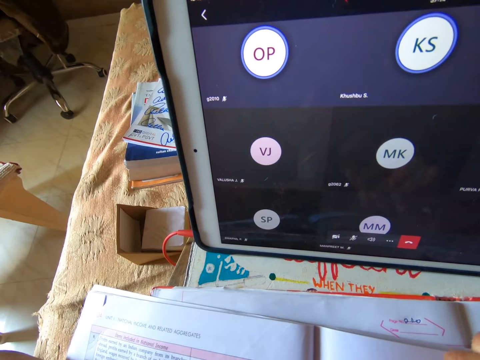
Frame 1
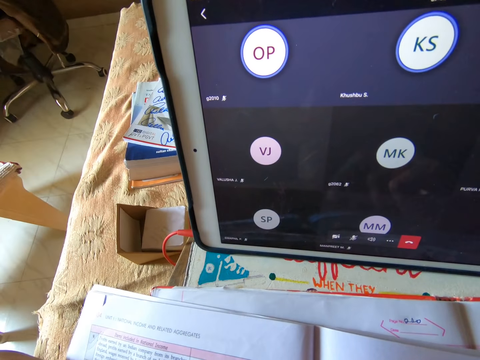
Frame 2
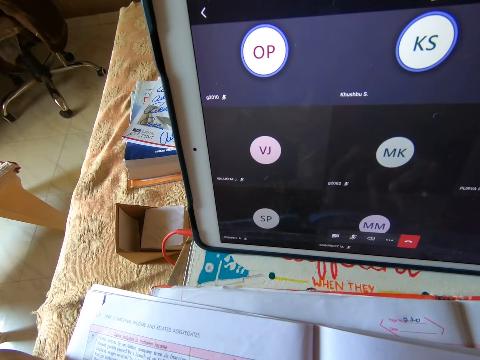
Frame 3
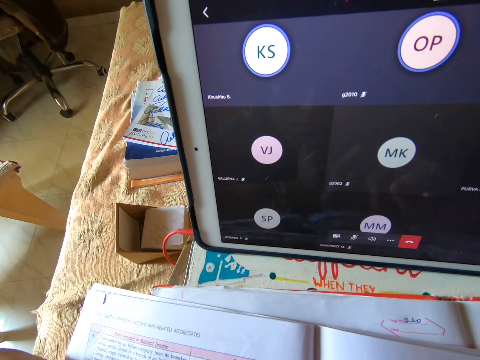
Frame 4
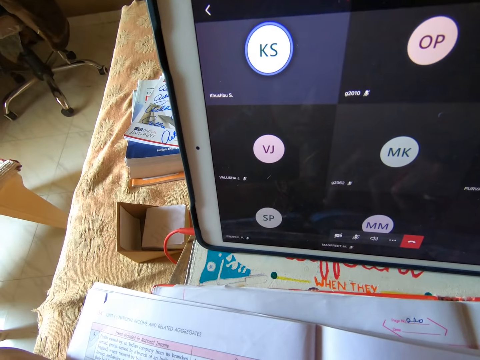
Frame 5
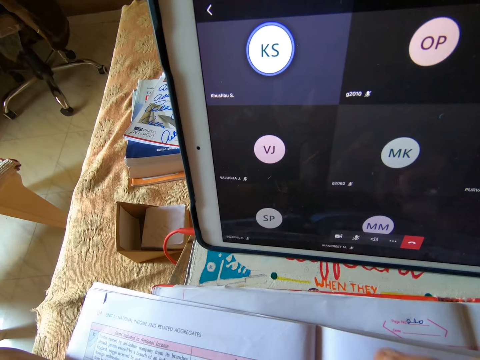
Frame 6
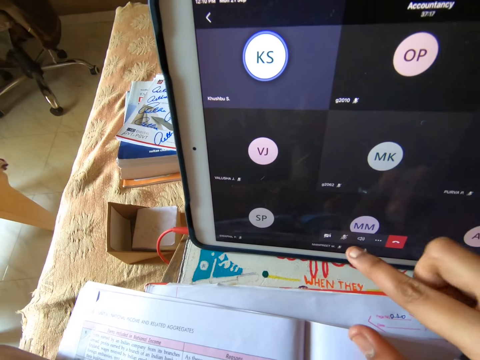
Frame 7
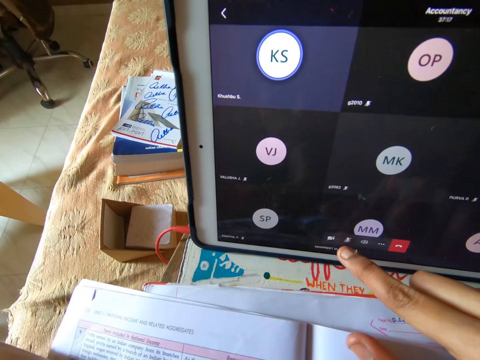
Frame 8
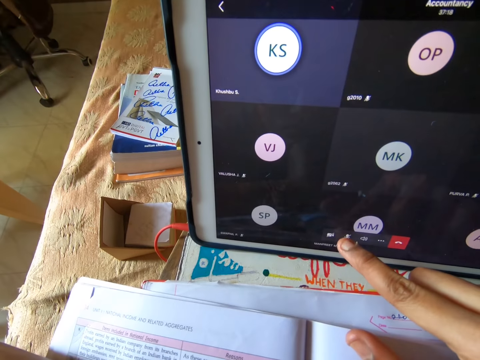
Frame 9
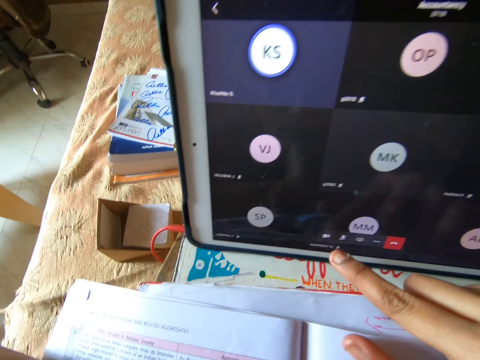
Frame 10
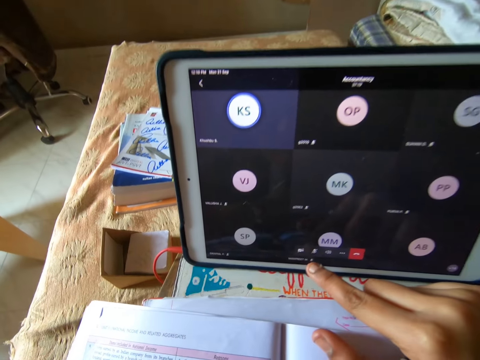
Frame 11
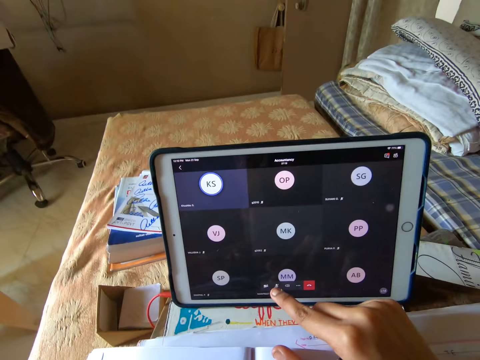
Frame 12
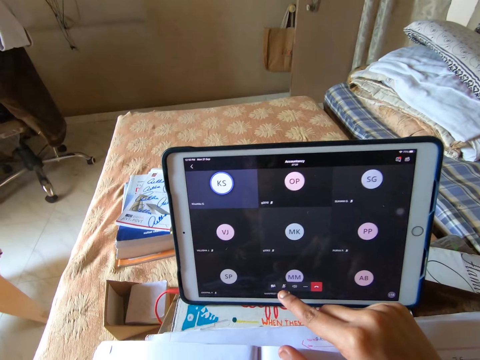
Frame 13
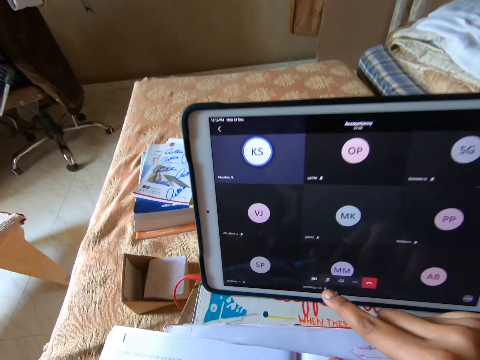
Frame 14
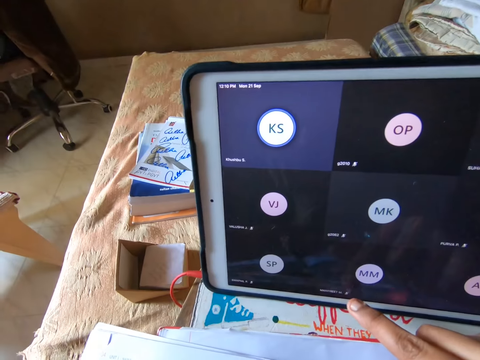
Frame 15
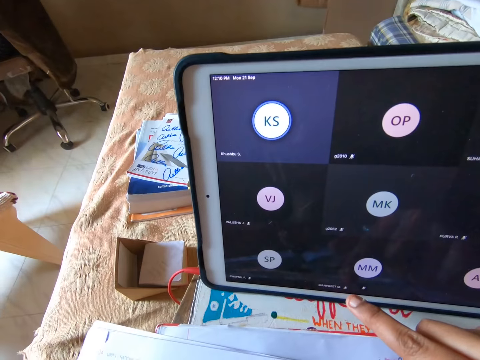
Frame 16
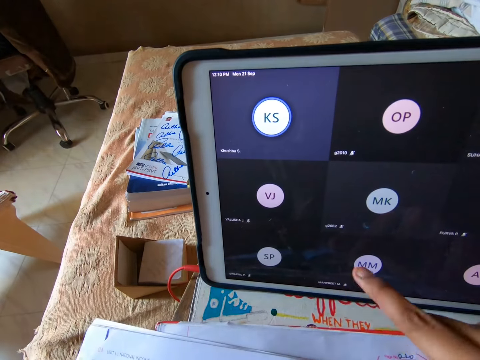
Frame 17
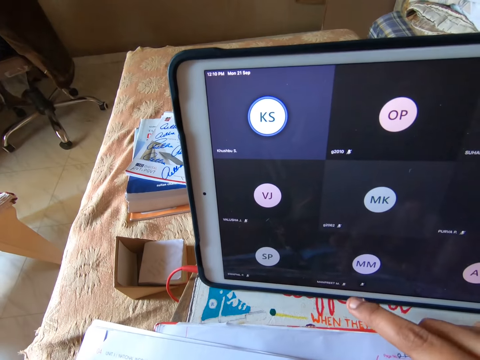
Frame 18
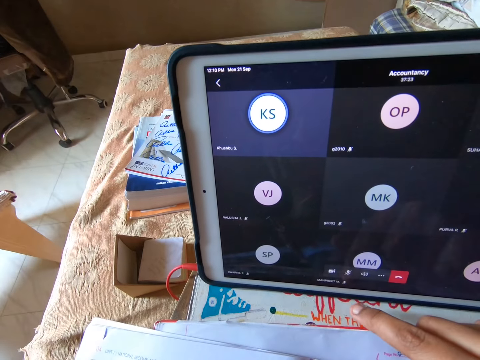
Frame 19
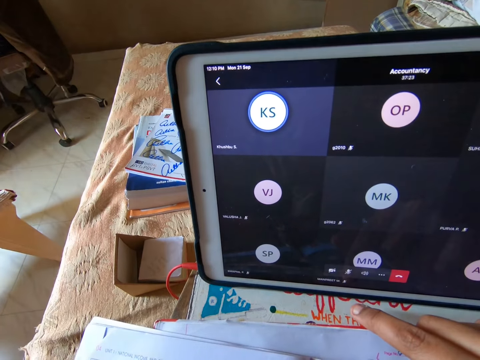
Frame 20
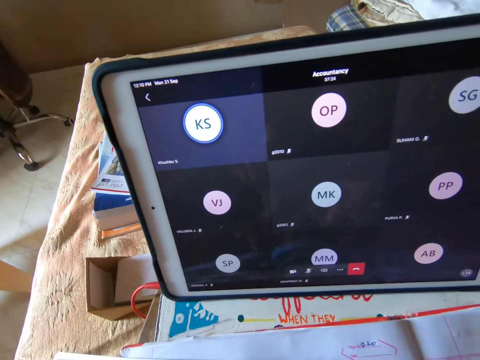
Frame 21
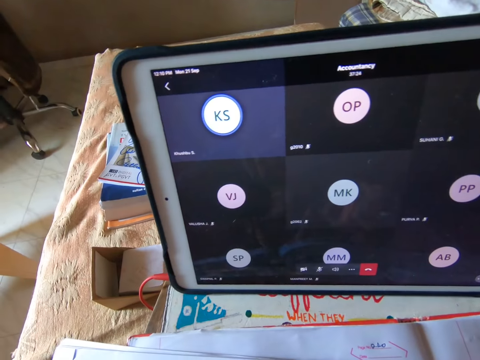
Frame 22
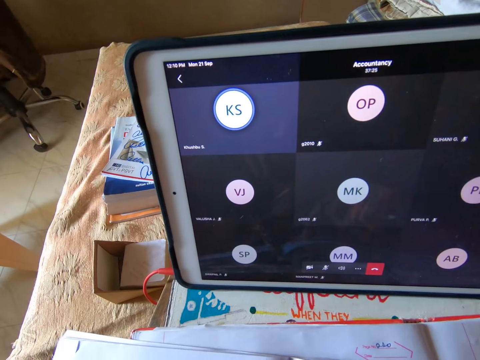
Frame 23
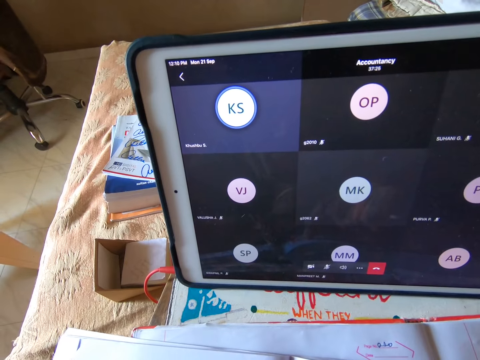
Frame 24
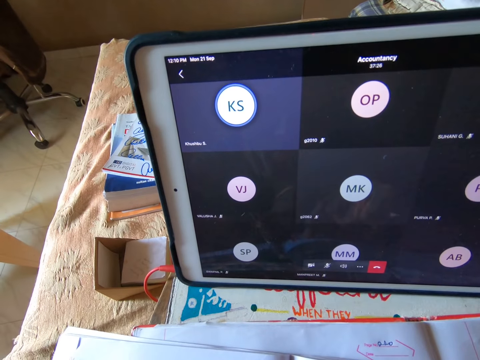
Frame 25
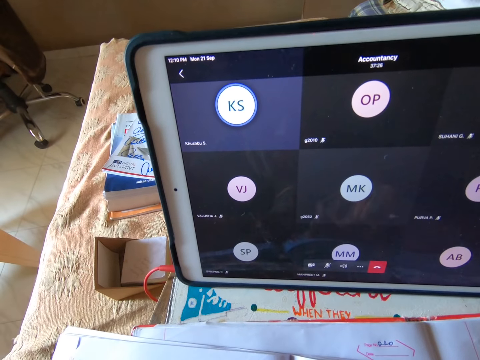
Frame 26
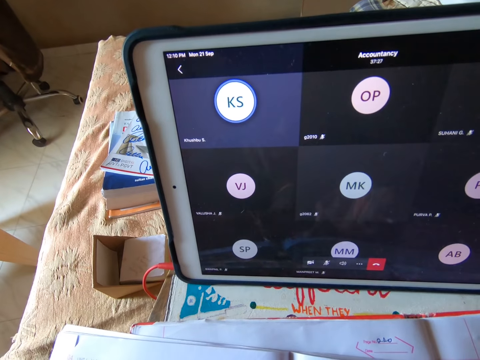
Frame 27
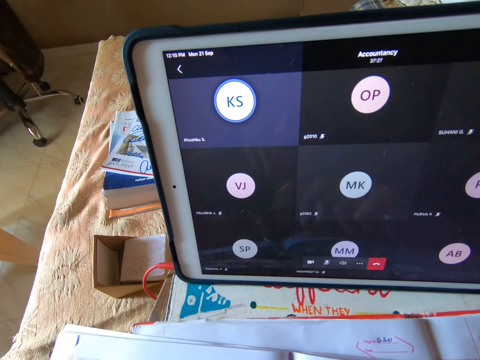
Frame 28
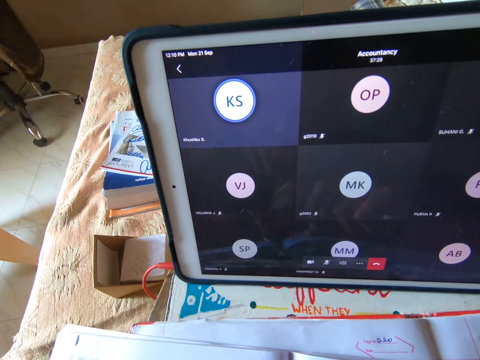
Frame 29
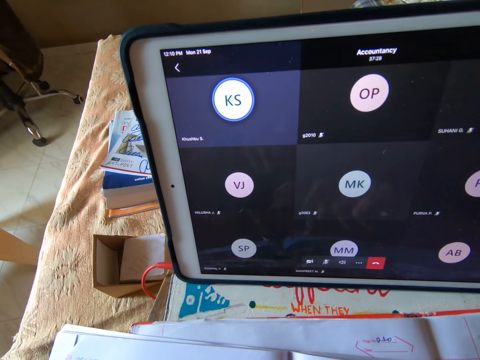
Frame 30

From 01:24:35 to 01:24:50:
The camera wearer operates the tablet. They study the book.

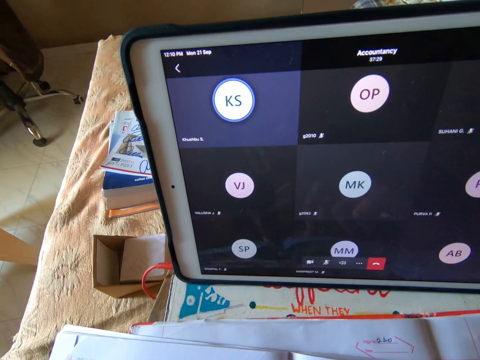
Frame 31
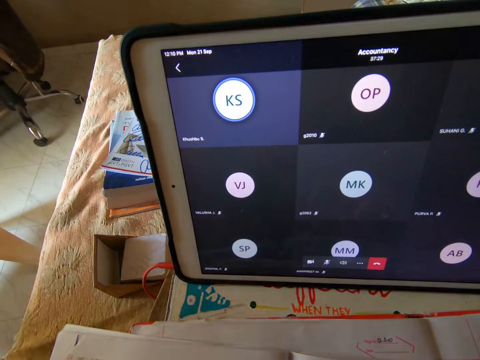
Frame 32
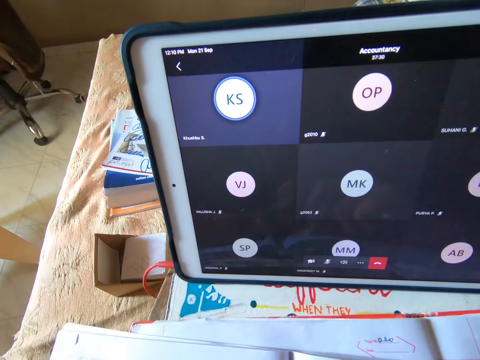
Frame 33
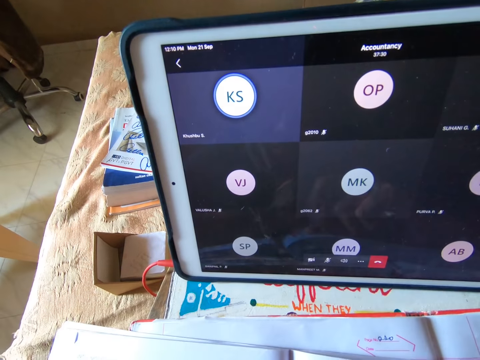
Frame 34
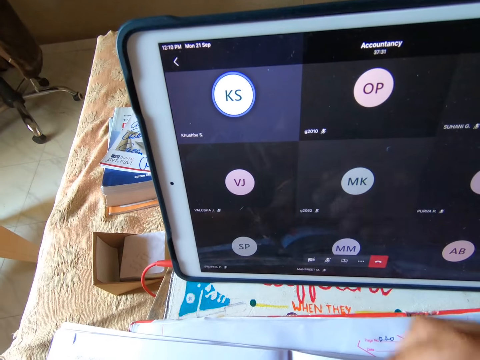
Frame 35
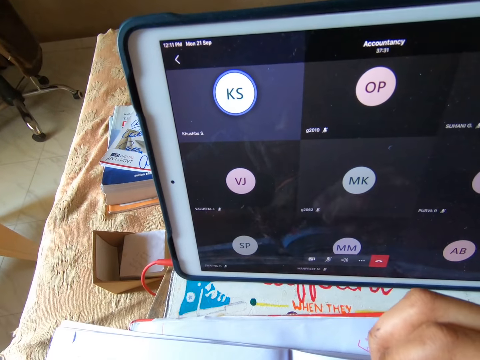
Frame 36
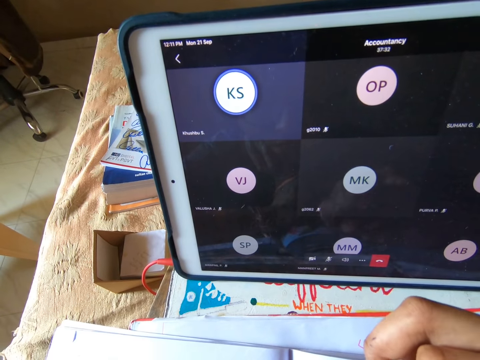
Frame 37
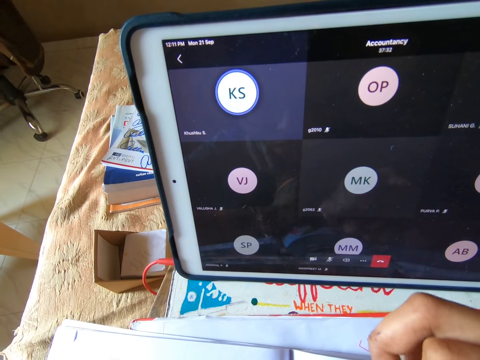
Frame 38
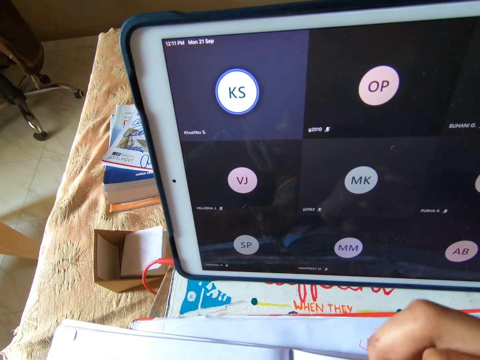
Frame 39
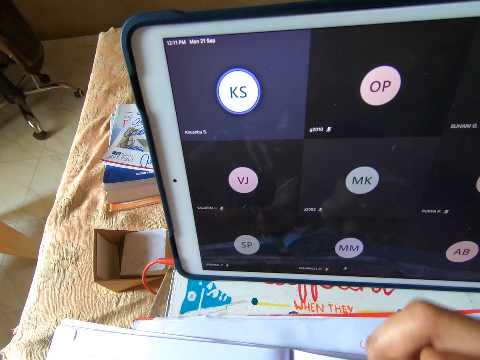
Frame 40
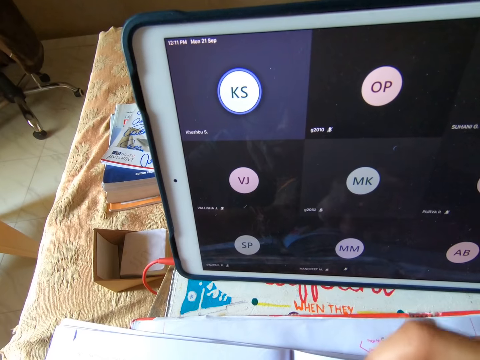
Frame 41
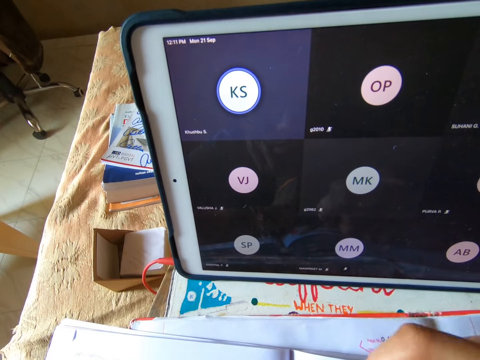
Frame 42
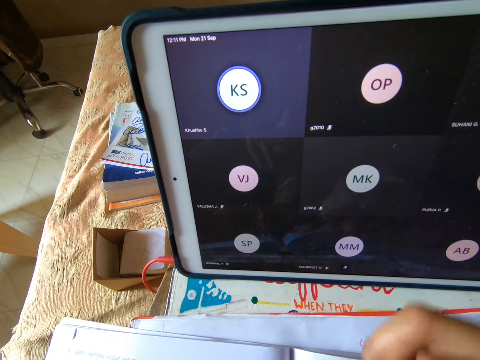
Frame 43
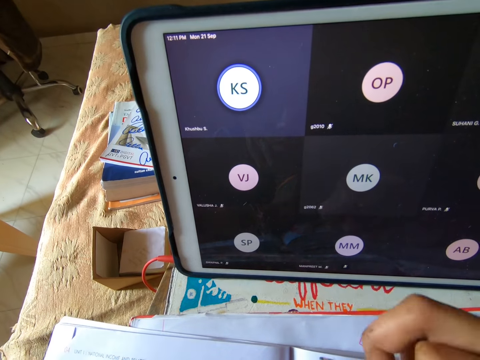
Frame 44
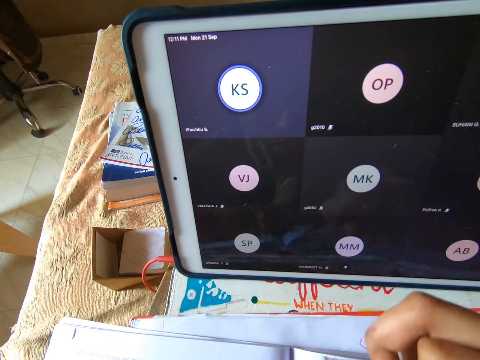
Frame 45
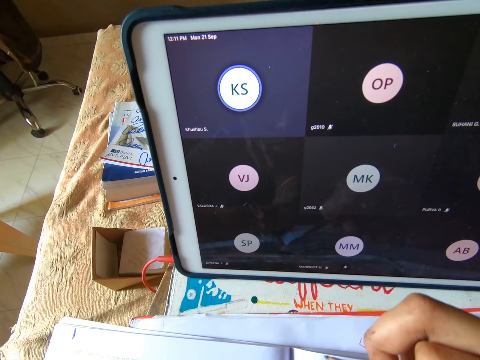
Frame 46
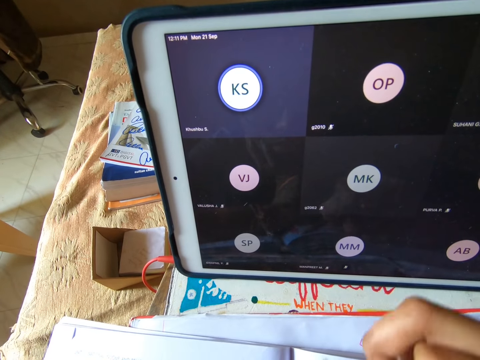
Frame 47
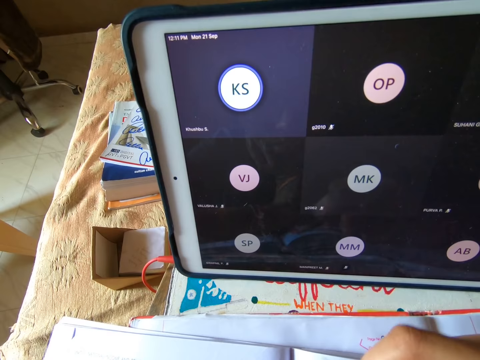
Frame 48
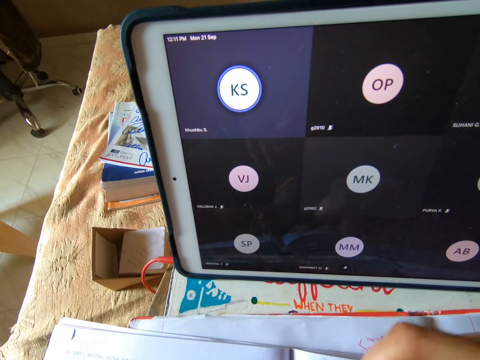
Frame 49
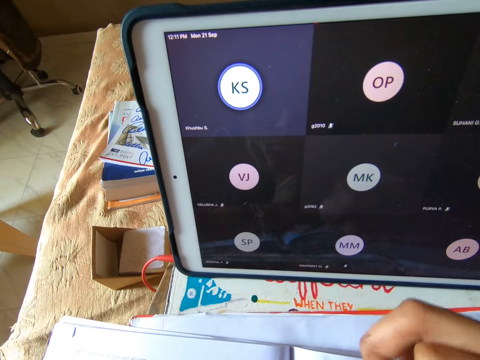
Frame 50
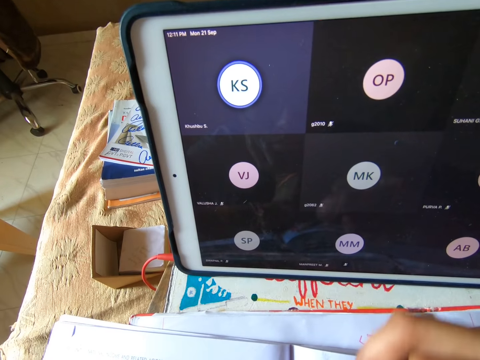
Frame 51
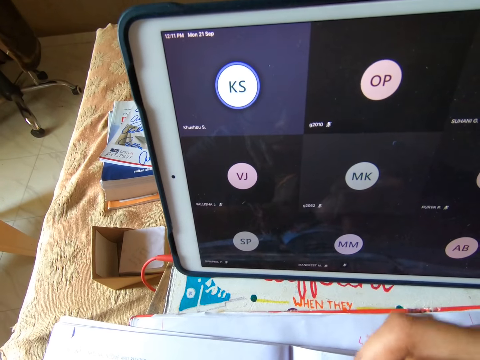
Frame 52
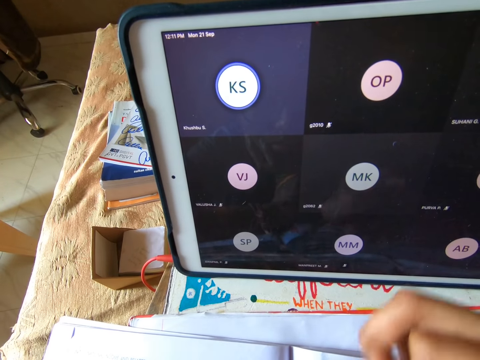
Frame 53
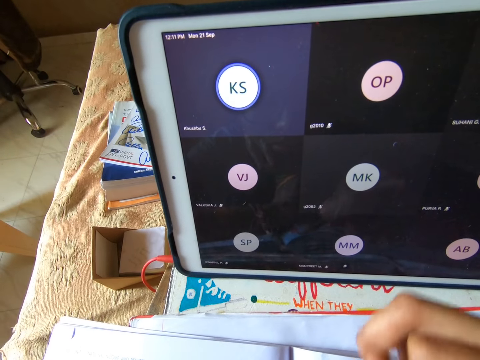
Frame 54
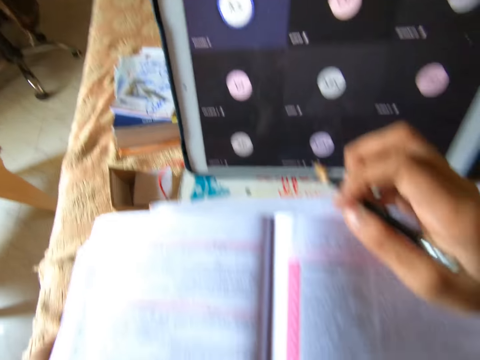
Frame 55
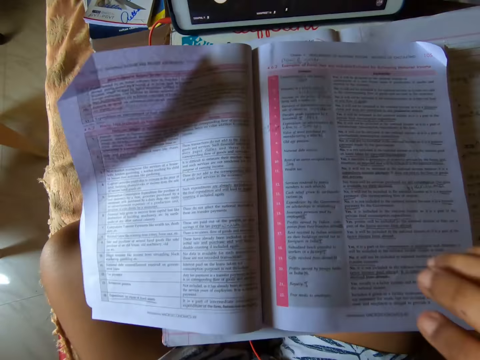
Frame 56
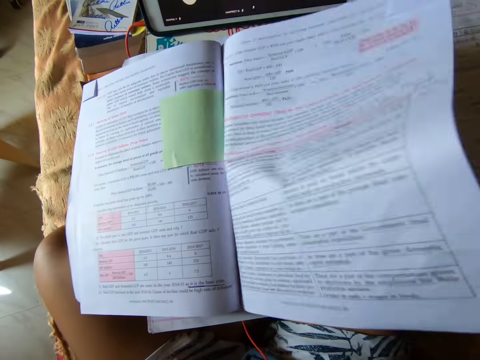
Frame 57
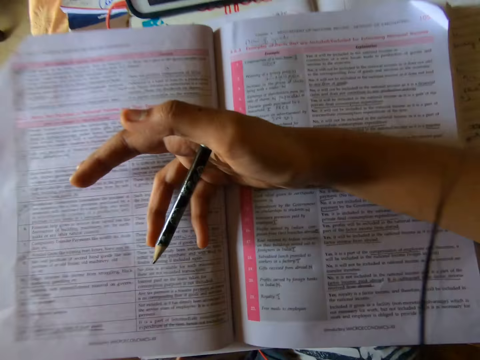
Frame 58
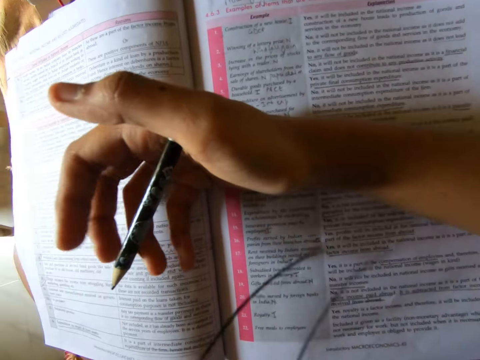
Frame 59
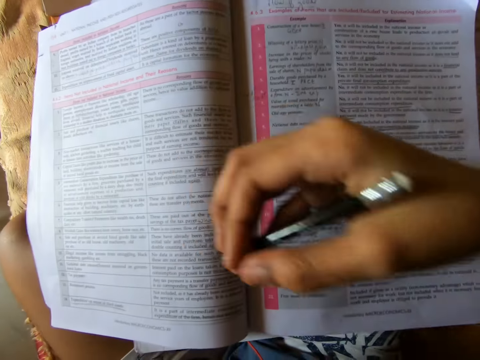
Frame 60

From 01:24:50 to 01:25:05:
The camera wearer writes on the textbook with the pencil in her right hand. She shades the book with the pencil. She adjusts the book. She turns the pages of the textbook with her right hand.
